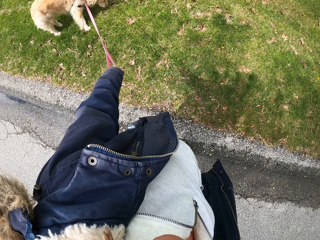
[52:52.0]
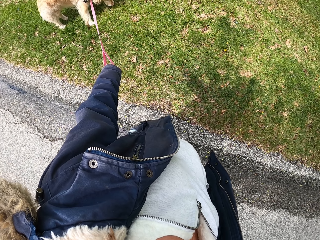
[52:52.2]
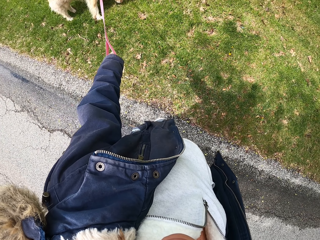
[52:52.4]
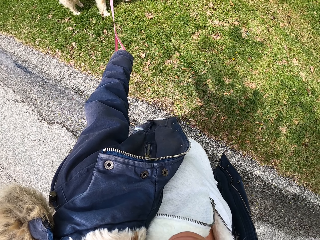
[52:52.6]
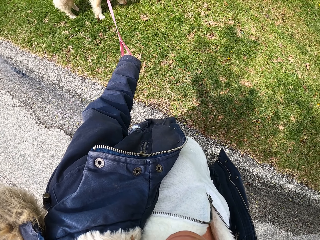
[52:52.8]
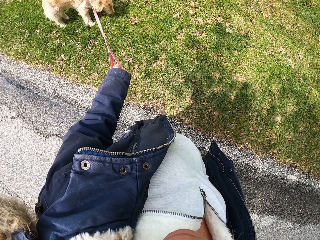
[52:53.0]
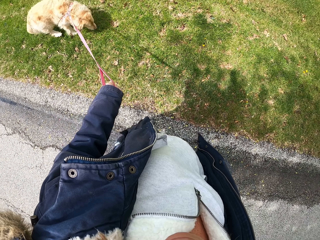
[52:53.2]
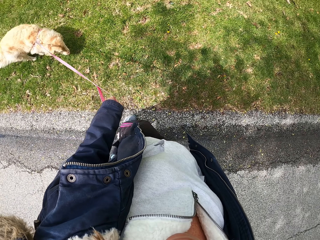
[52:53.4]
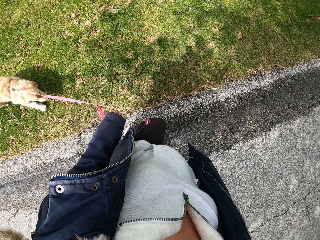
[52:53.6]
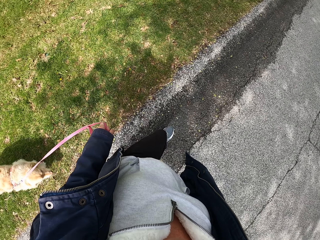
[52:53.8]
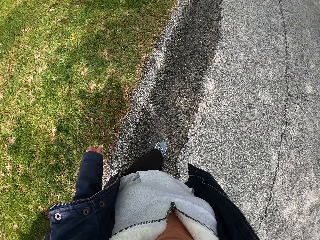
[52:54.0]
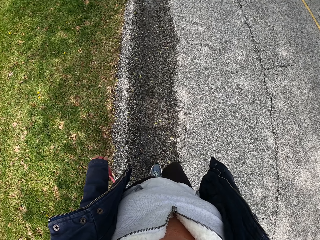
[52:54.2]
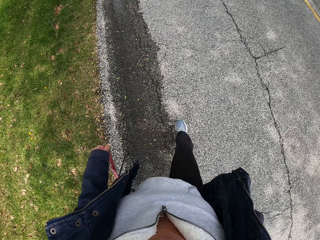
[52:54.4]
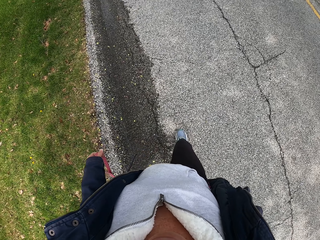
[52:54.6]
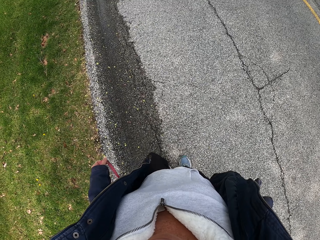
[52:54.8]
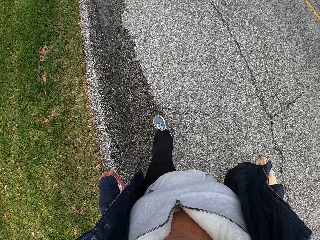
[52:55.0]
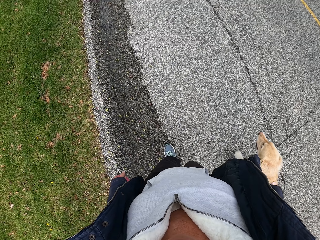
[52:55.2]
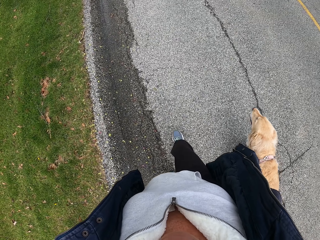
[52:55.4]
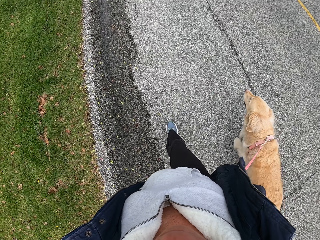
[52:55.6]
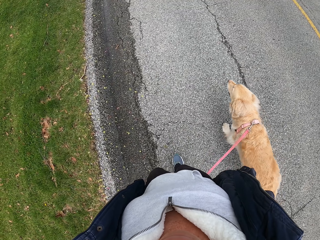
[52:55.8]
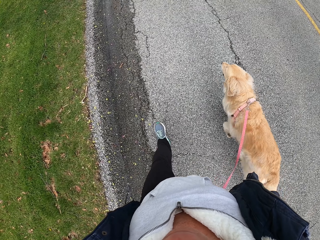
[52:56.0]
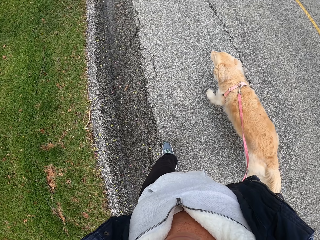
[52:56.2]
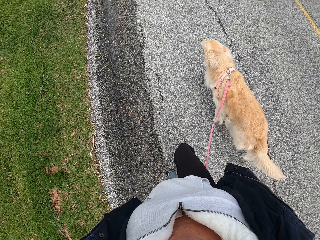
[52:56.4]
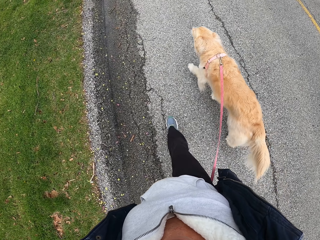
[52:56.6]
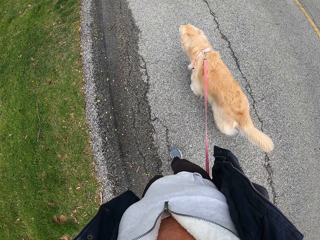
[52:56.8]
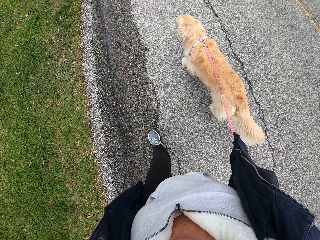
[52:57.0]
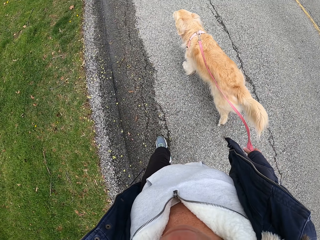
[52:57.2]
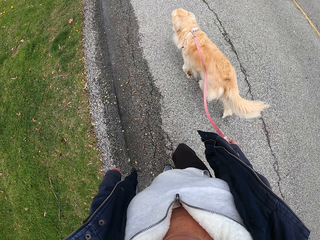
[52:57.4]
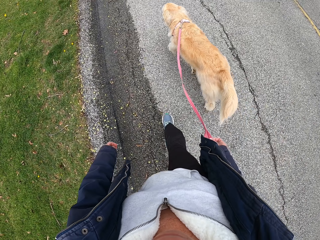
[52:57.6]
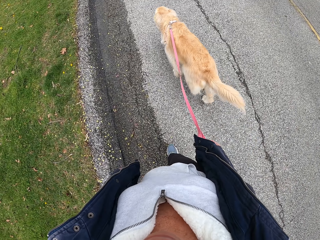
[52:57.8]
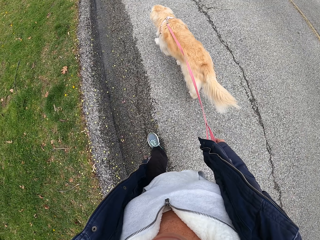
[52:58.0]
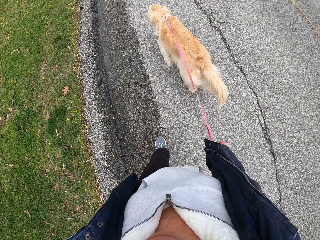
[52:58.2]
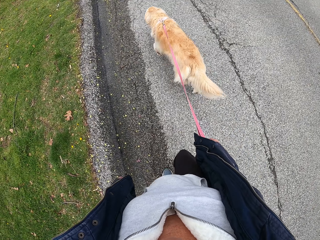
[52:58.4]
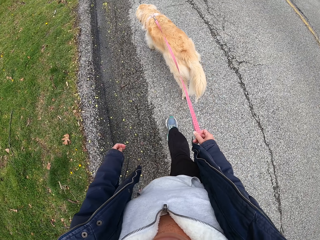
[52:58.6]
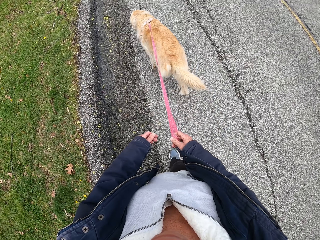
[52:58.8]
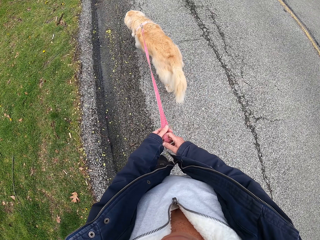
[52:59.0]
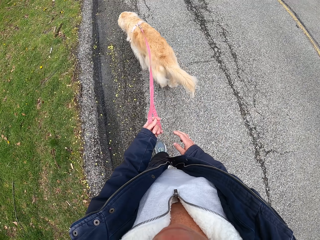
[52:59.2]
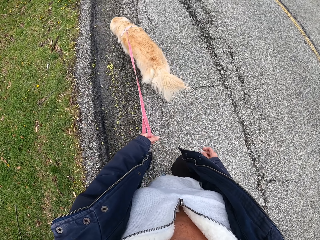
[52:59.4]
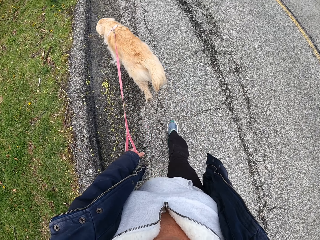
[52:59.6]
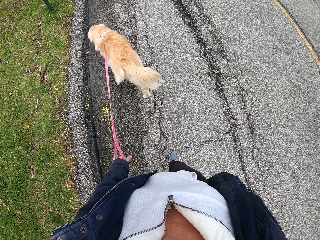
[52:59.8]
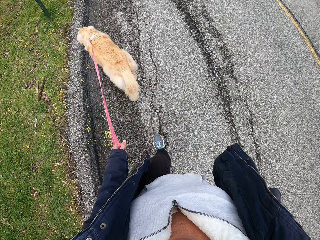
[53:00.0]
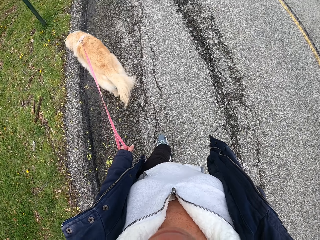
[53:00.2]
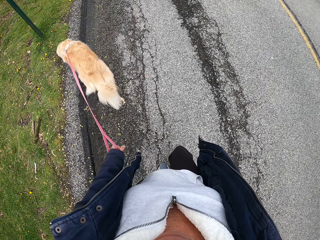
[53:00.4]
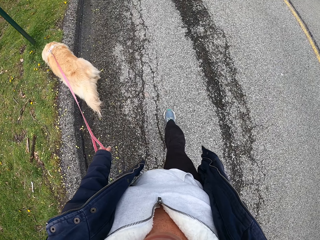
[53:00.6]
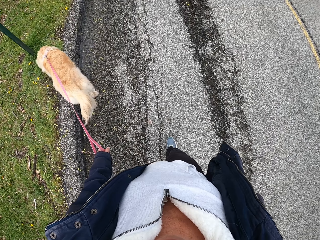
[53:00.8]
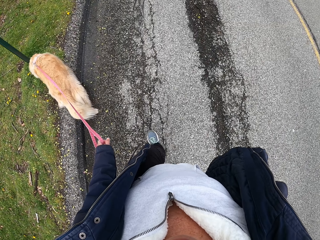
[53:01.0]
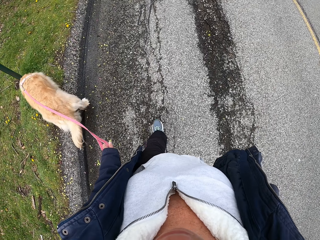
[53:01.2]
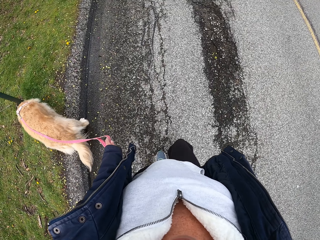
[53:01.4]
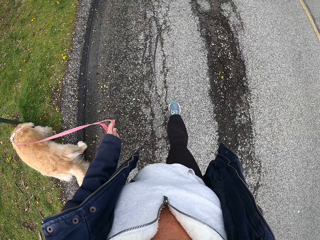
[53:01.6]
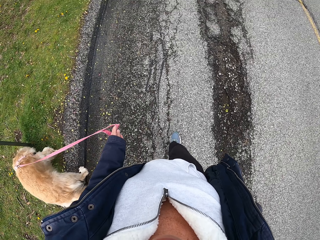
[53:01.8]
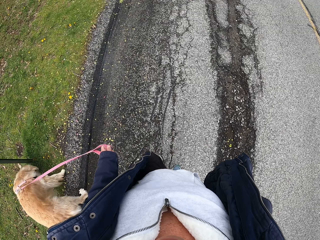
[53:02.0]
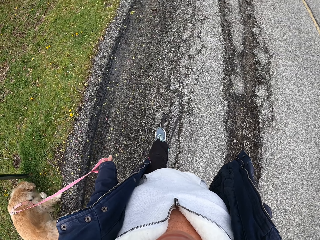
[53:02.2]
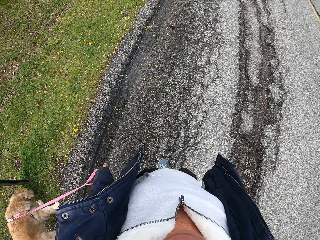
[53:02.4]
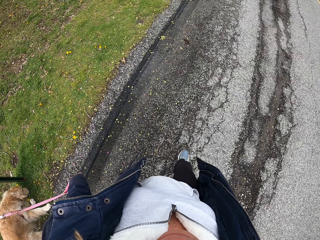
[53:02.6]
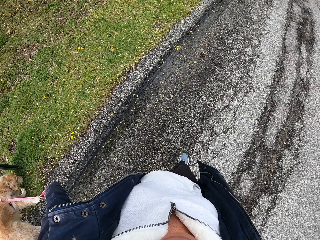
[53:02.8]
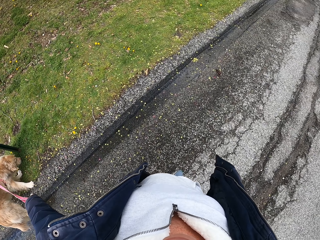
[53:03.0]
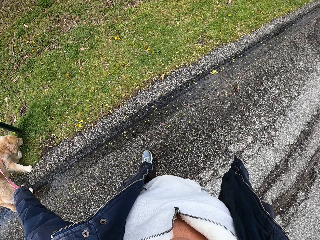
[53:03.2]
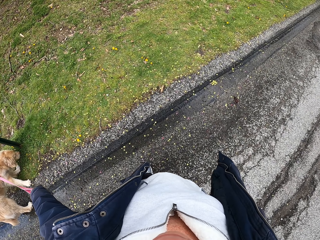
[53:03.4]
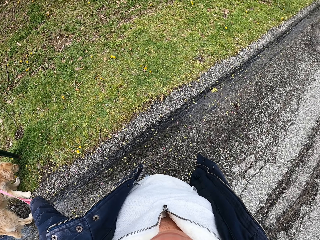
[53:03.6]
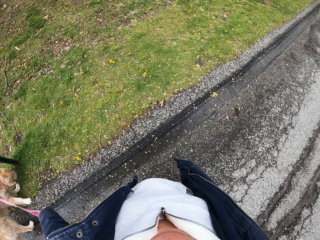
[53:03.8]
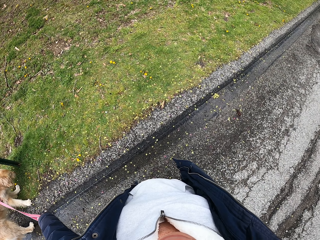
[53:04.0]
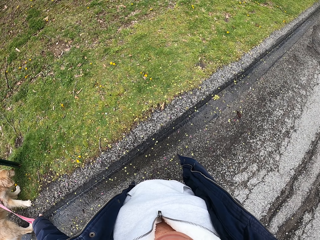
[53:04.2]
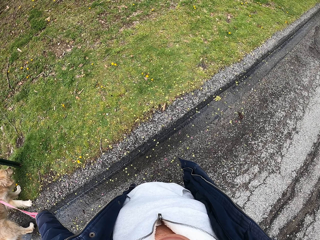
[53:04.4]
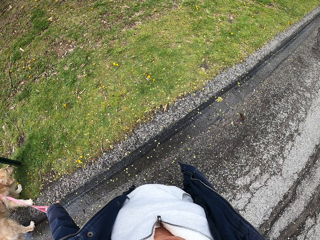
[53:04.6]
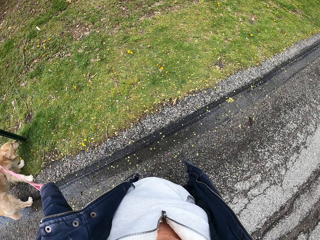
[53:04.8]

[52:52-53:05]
The camera wearer walks along the road with a dog. They hold the dog rope with the left hand. They pass a leash to the left hand. They walk along the road with the dog. They stand on the road.

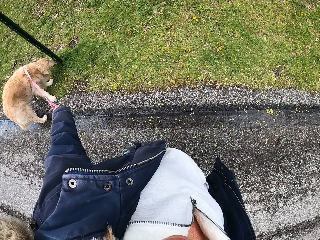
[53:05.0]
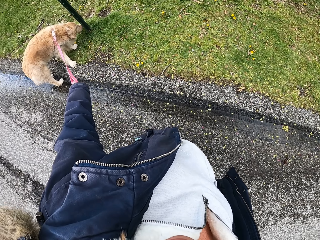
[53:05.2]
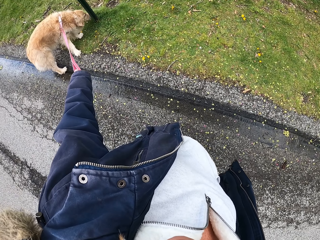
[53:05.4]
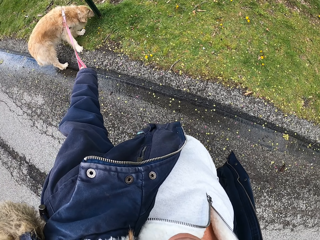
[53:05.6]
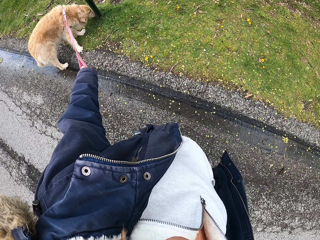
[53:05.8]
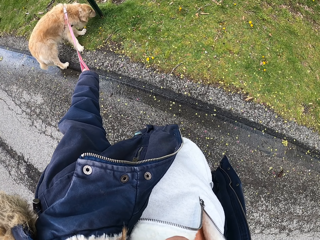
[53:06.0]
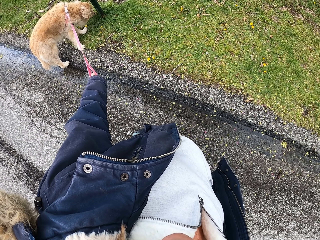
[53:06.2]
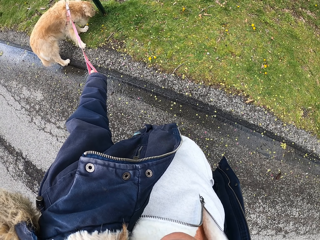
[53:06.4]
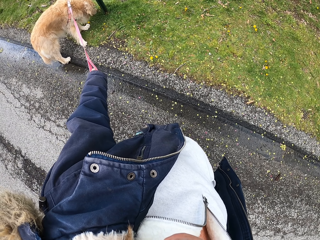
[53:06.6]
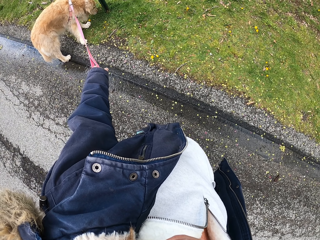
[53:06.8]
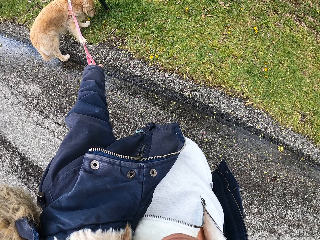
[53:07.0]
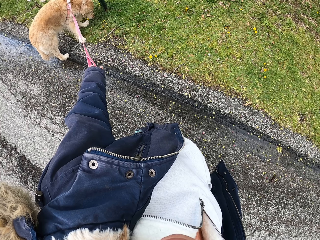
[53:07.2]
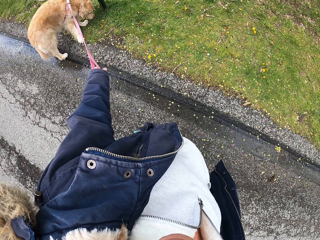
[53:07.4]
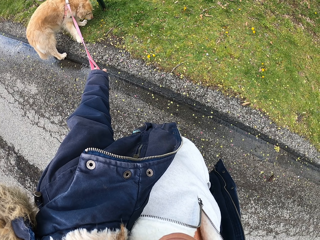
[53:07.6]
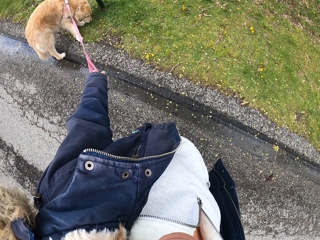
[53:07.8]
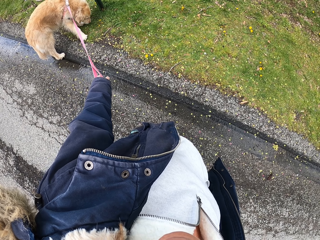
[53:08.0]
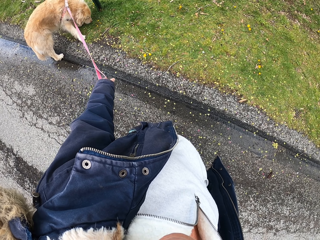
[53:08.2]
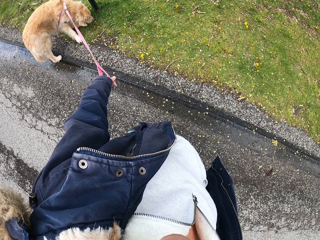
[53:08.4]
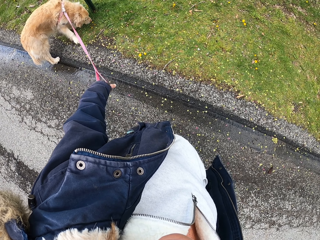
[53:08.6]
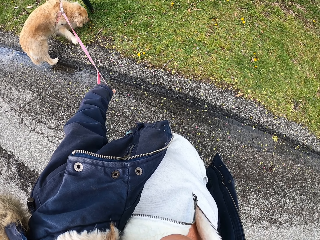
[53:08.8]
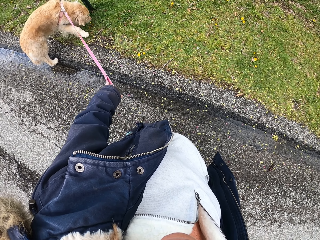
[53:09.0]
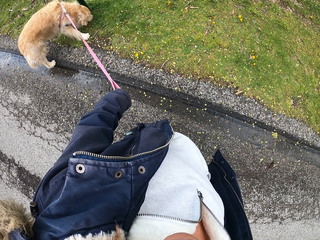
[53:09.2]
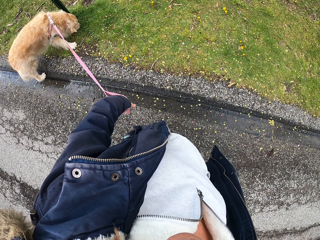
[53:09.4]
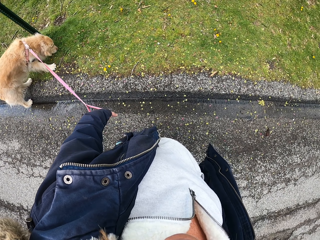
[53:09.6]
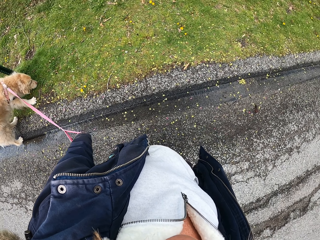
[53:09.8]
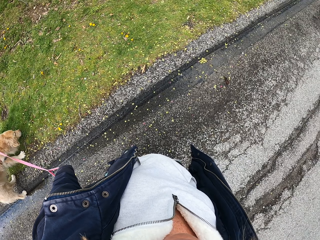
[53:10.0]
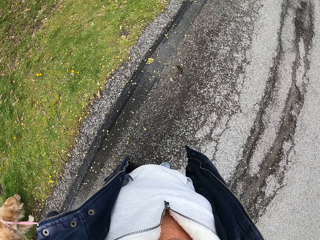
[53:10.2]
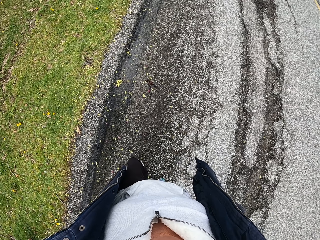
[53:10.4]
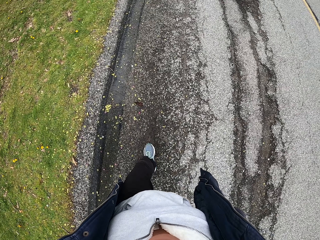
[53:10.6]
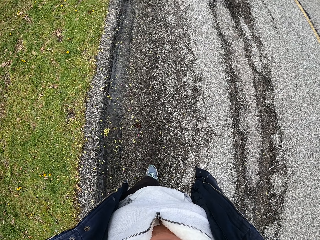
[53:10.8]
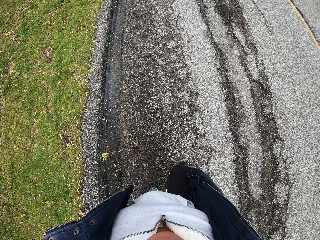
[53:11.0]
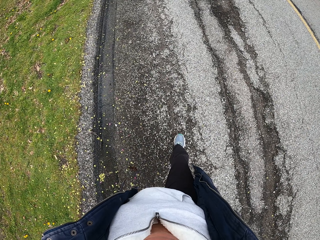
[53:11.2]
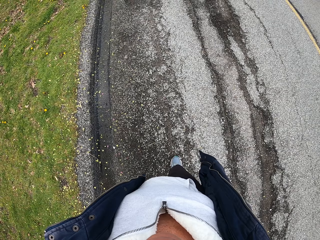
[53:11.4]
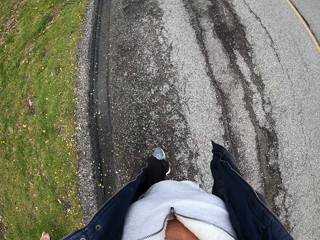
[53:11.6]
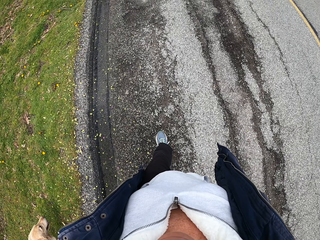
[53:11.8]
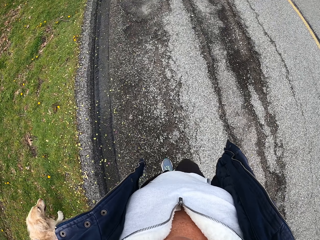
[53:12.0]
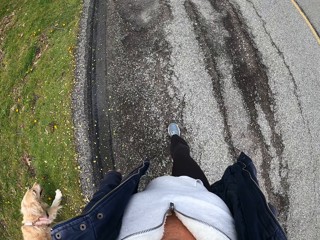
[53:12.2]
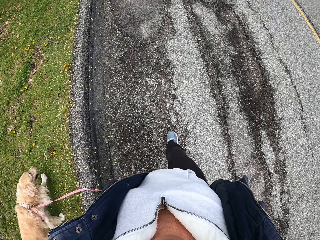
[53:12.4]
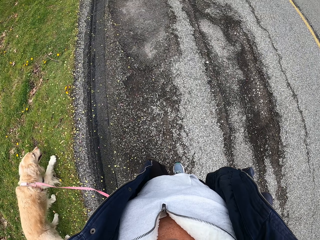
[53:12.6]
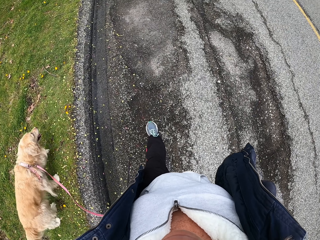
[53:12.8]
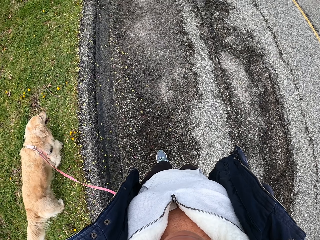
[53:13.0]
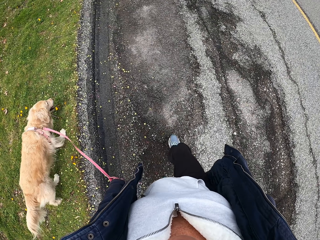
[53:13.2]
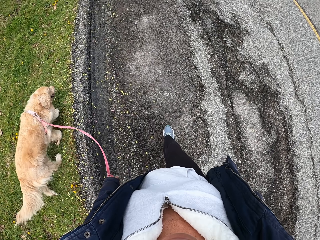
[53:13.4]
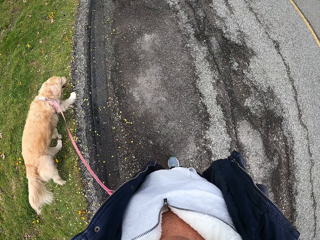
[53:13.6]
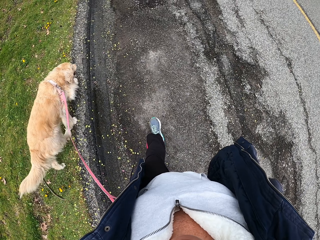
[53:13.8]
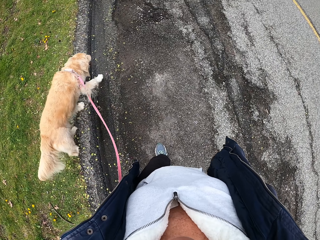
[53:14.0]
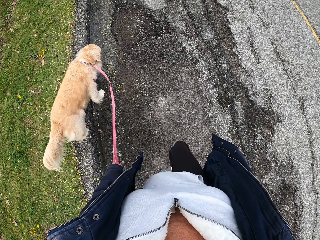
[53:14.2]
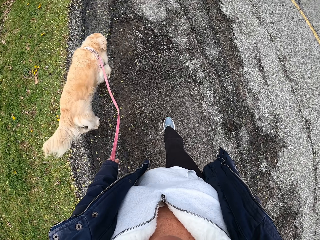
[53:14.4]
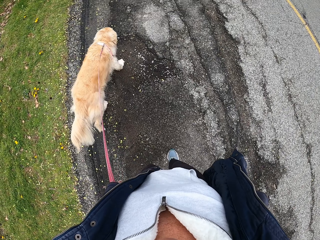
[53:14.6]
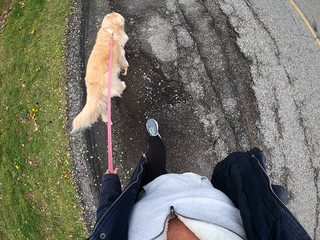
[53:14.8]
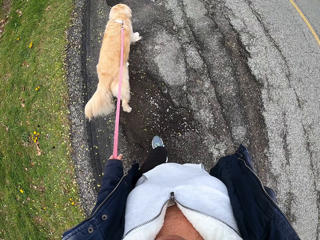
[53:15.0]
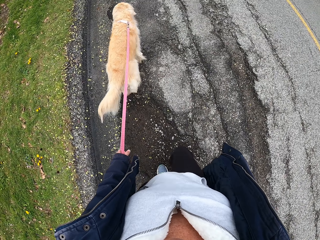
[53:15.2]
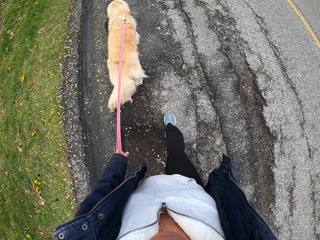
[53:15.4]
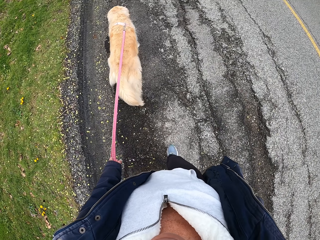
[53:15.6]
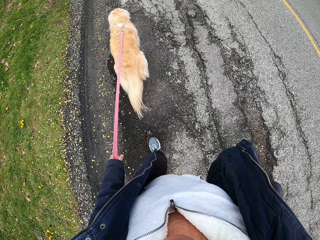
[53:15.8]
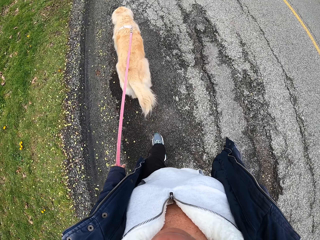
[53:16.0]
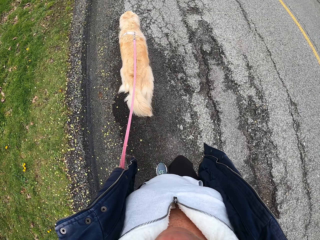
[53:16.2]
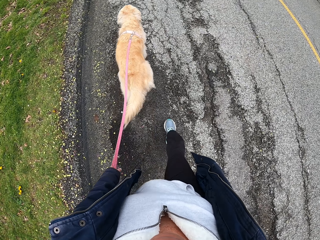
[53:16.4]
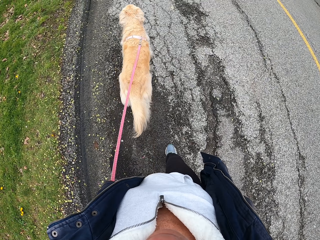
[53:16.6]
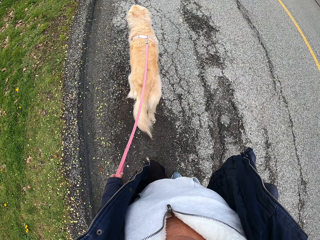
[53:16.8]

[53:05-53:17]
The camera wearer looks around. They walk along the road with a dog.
